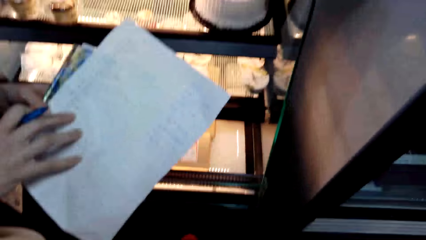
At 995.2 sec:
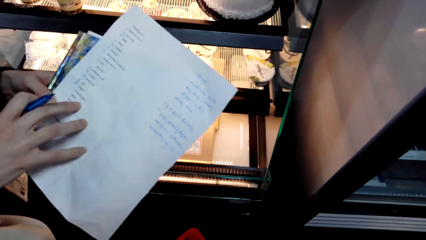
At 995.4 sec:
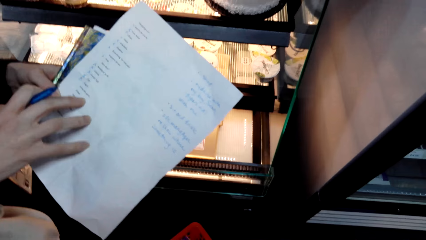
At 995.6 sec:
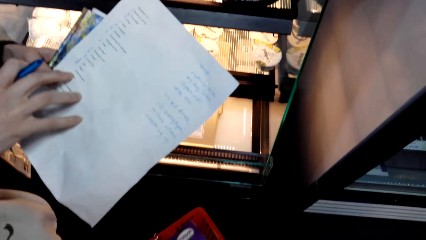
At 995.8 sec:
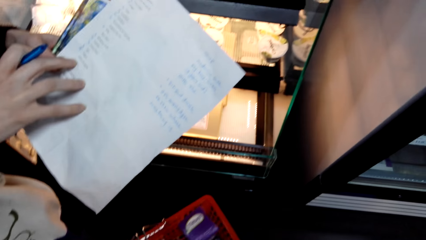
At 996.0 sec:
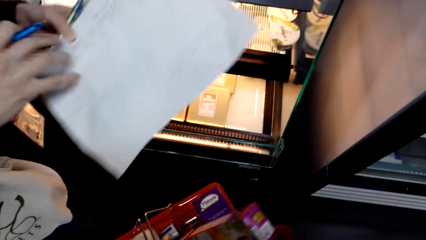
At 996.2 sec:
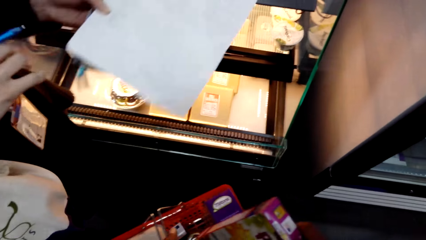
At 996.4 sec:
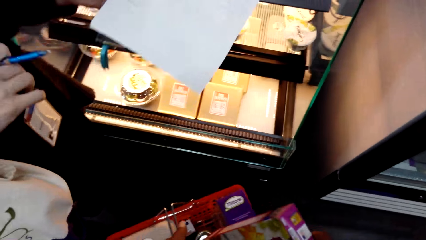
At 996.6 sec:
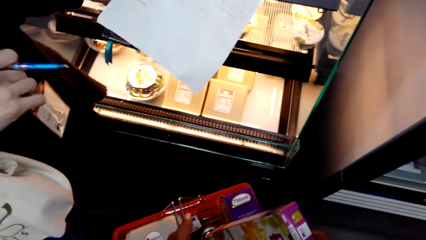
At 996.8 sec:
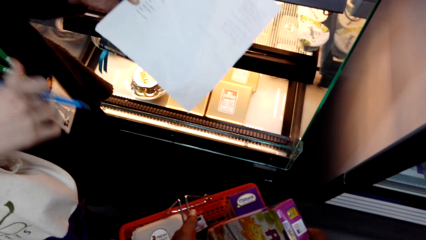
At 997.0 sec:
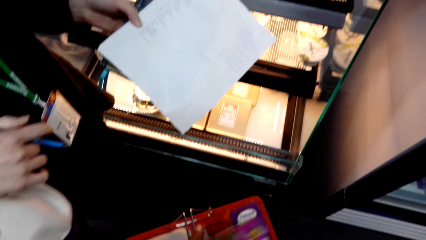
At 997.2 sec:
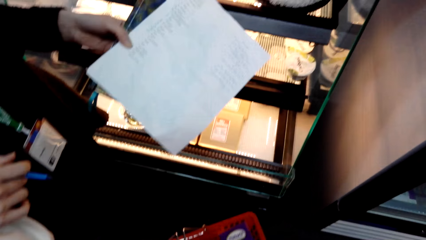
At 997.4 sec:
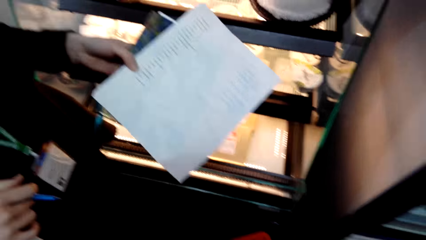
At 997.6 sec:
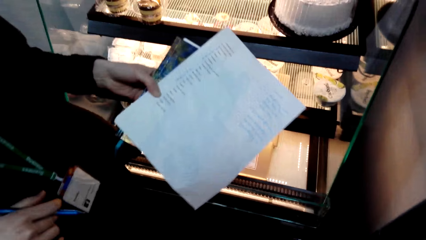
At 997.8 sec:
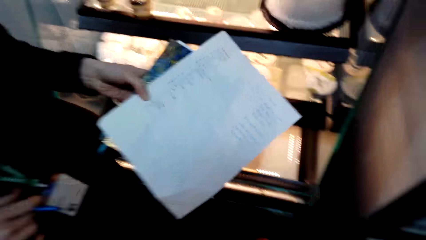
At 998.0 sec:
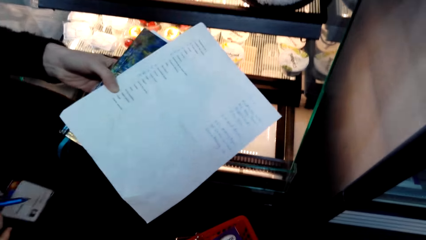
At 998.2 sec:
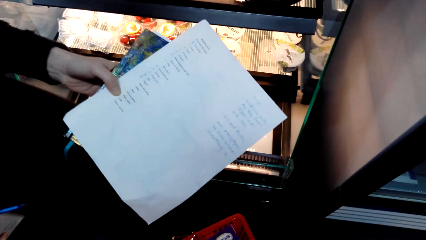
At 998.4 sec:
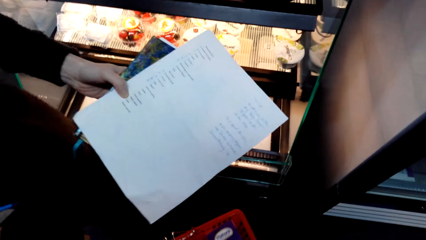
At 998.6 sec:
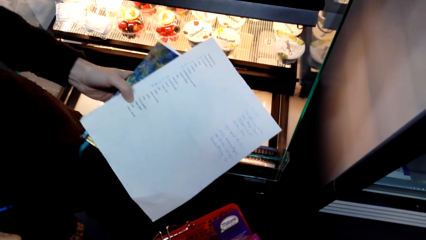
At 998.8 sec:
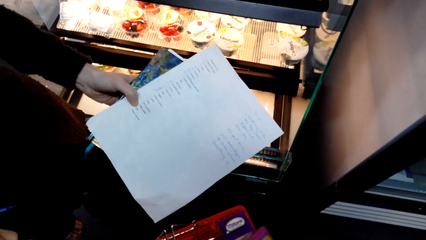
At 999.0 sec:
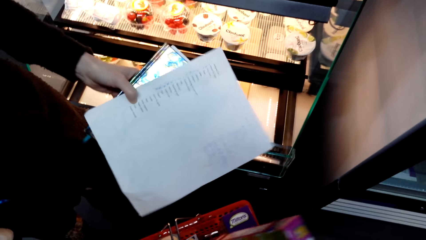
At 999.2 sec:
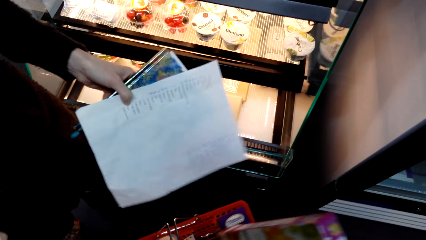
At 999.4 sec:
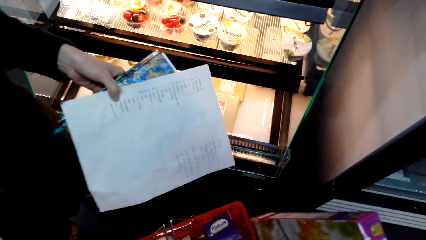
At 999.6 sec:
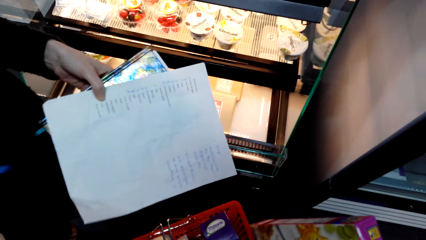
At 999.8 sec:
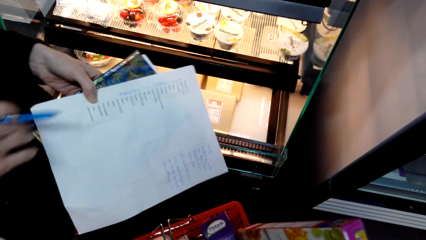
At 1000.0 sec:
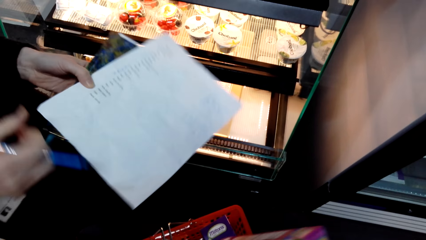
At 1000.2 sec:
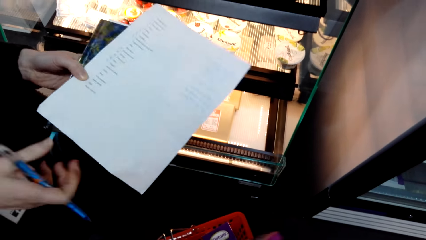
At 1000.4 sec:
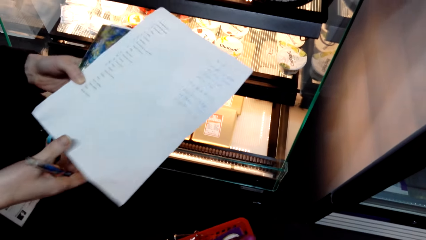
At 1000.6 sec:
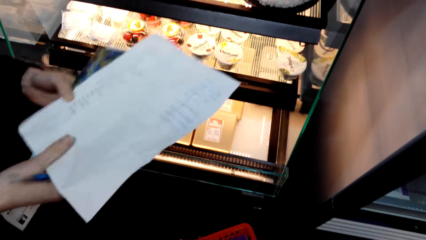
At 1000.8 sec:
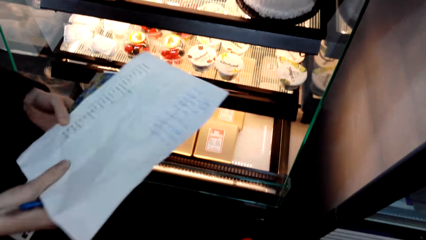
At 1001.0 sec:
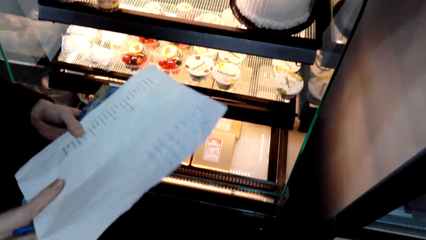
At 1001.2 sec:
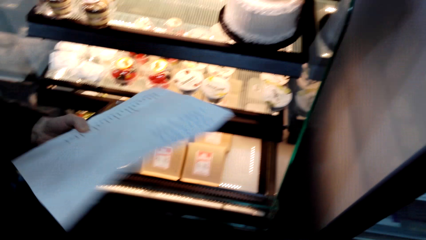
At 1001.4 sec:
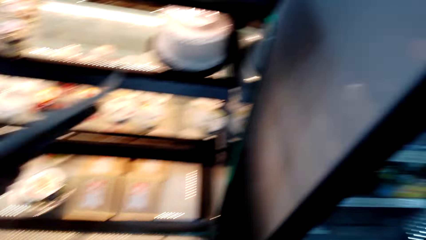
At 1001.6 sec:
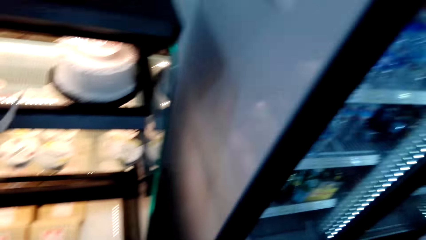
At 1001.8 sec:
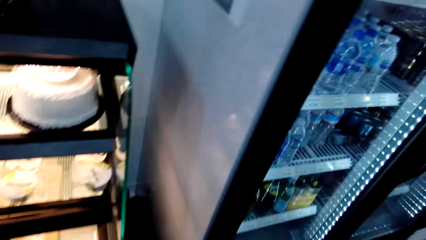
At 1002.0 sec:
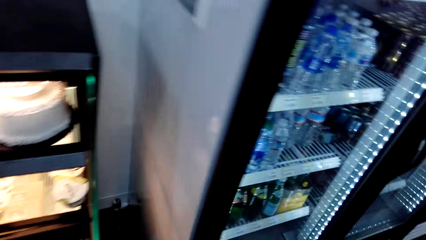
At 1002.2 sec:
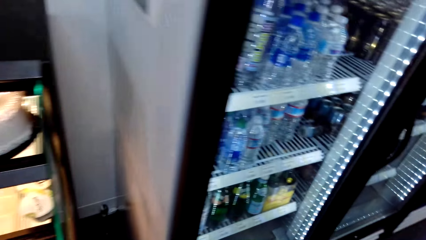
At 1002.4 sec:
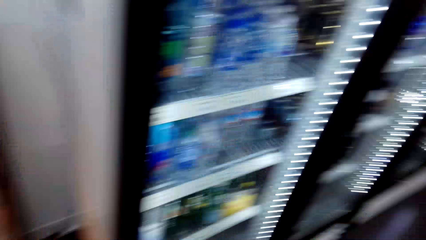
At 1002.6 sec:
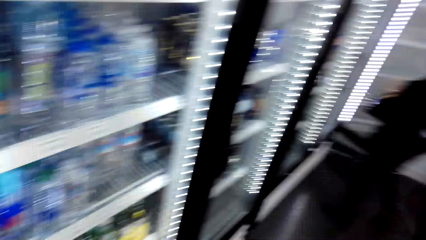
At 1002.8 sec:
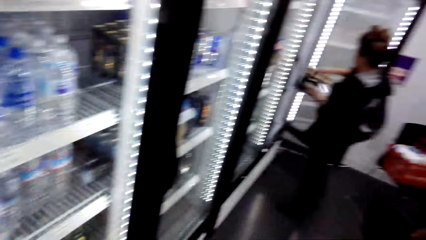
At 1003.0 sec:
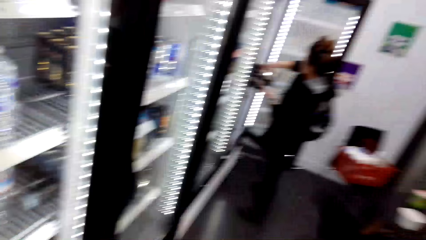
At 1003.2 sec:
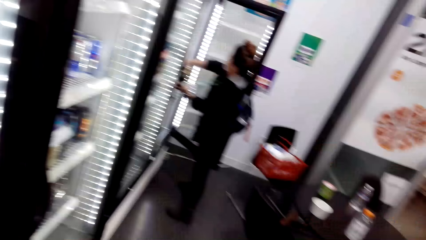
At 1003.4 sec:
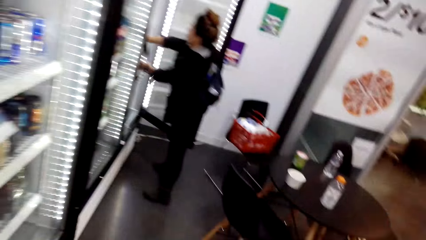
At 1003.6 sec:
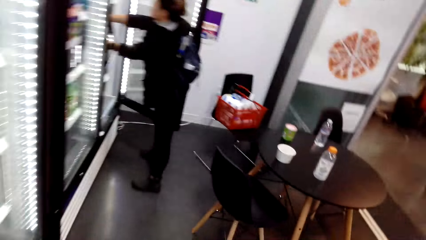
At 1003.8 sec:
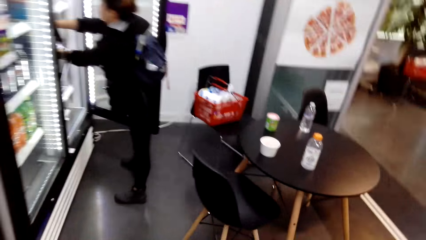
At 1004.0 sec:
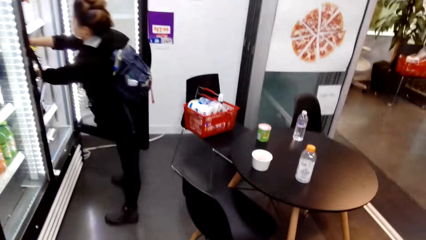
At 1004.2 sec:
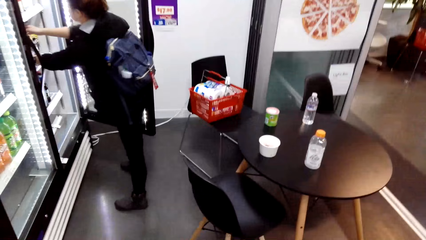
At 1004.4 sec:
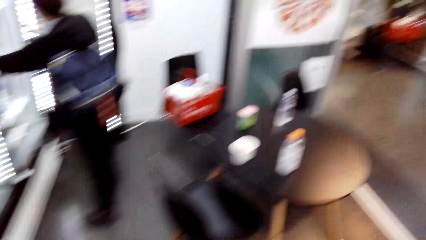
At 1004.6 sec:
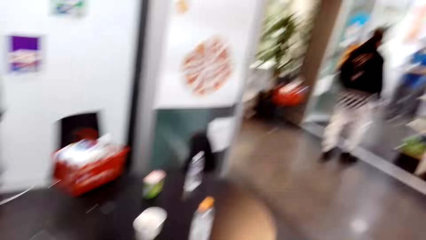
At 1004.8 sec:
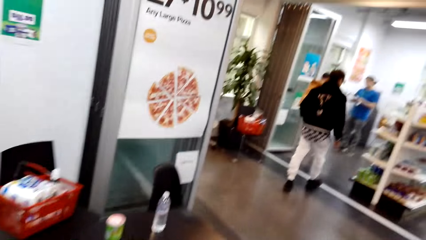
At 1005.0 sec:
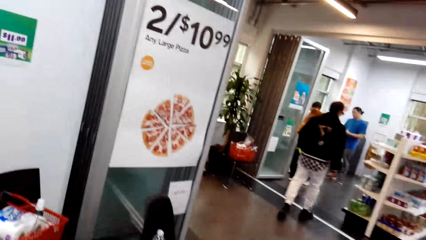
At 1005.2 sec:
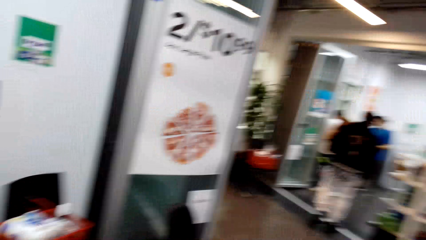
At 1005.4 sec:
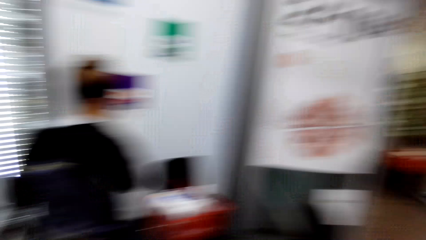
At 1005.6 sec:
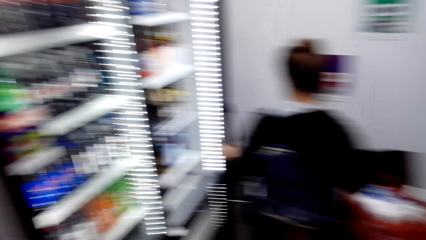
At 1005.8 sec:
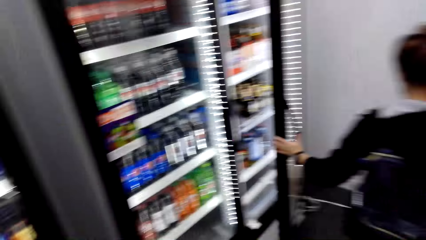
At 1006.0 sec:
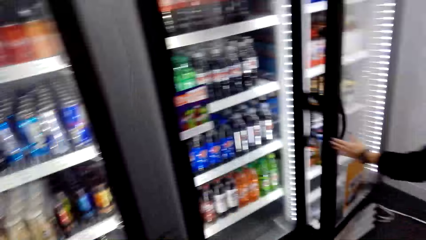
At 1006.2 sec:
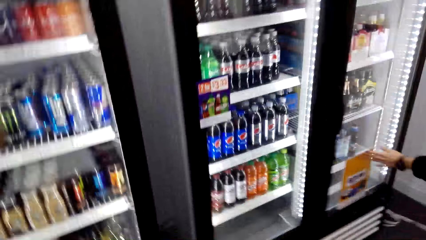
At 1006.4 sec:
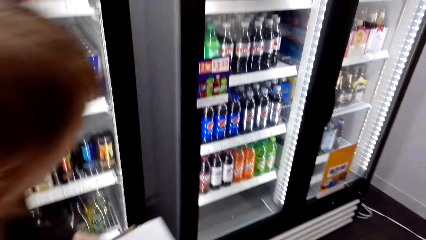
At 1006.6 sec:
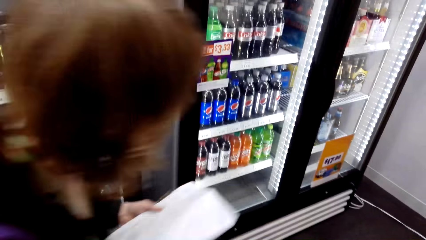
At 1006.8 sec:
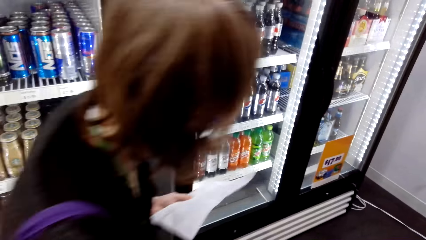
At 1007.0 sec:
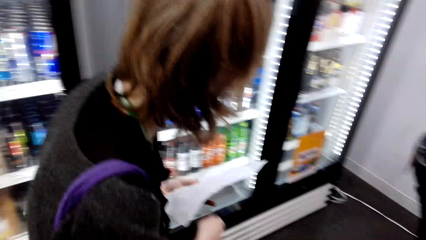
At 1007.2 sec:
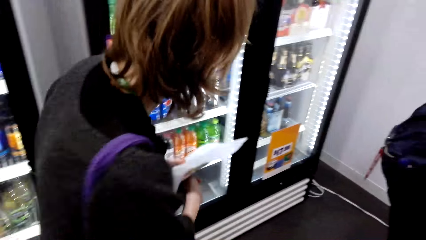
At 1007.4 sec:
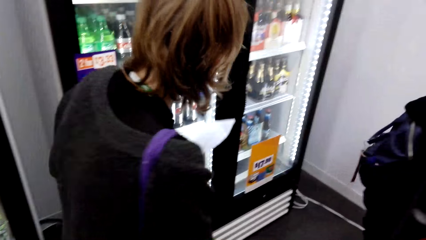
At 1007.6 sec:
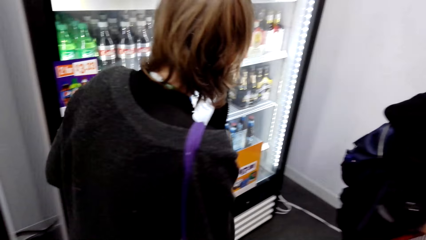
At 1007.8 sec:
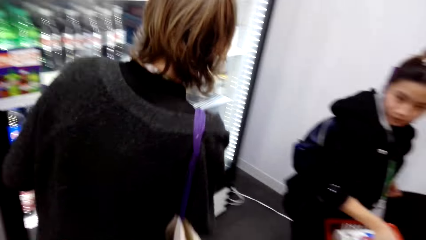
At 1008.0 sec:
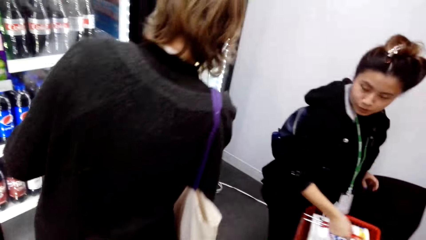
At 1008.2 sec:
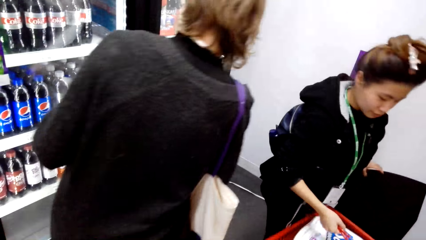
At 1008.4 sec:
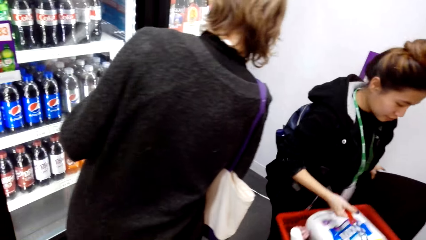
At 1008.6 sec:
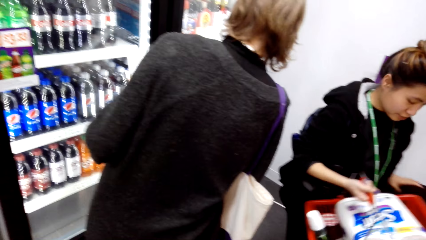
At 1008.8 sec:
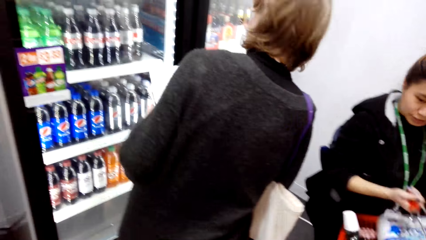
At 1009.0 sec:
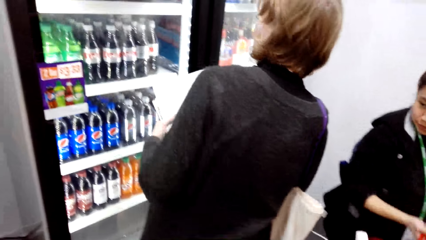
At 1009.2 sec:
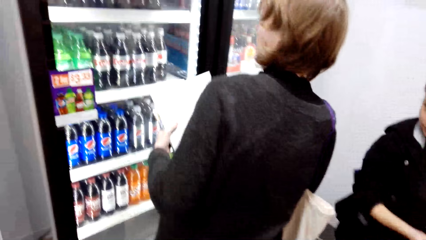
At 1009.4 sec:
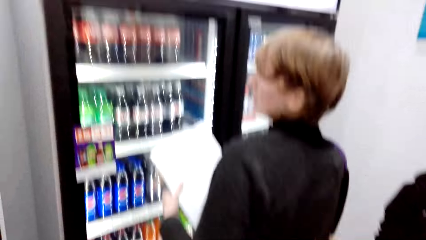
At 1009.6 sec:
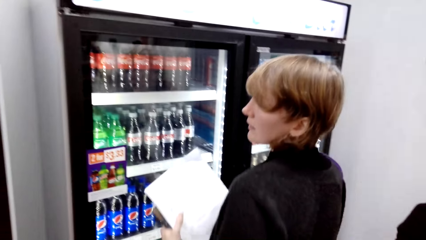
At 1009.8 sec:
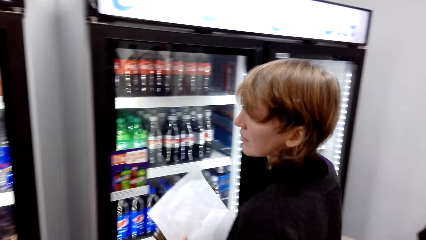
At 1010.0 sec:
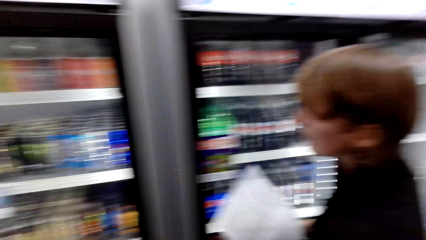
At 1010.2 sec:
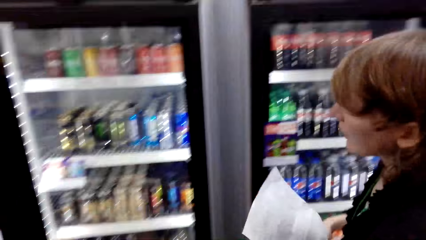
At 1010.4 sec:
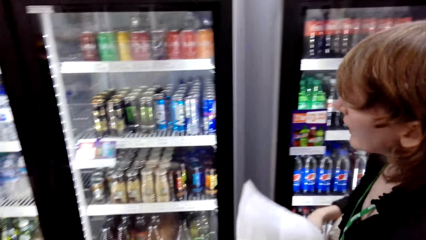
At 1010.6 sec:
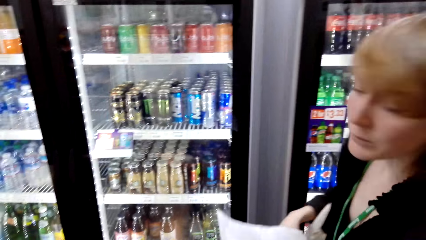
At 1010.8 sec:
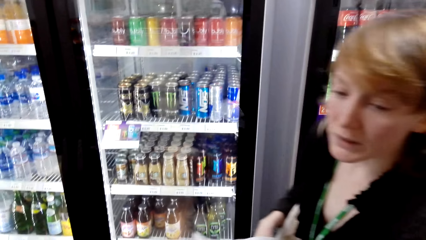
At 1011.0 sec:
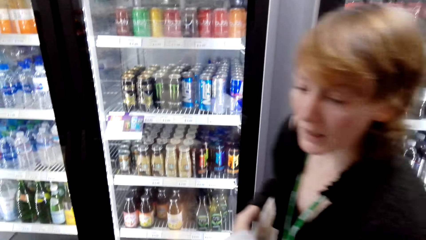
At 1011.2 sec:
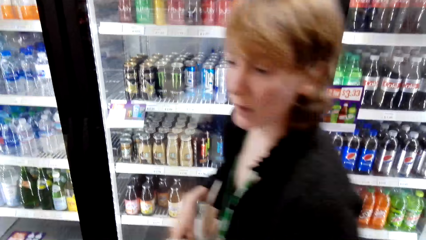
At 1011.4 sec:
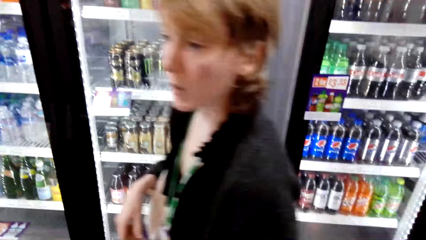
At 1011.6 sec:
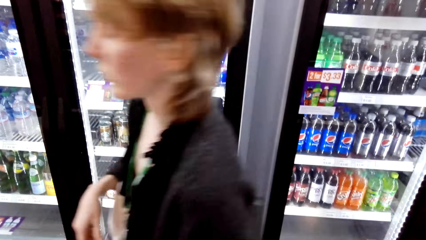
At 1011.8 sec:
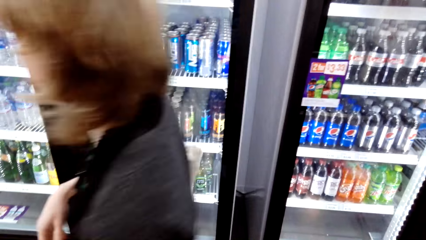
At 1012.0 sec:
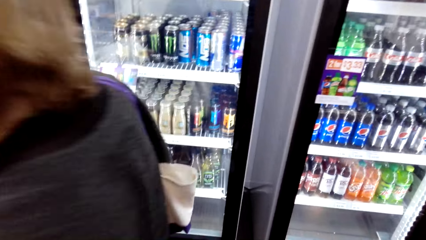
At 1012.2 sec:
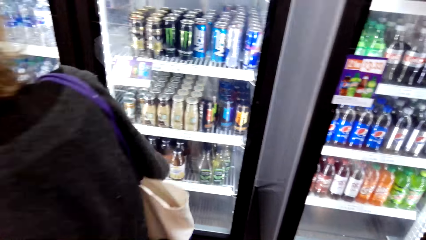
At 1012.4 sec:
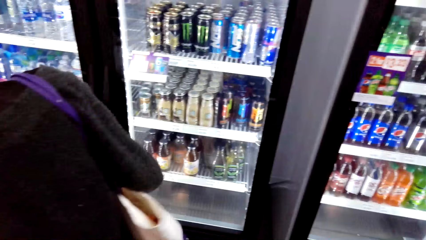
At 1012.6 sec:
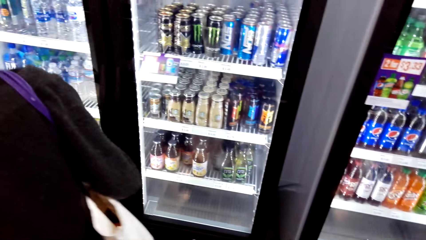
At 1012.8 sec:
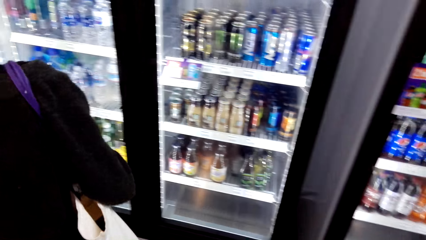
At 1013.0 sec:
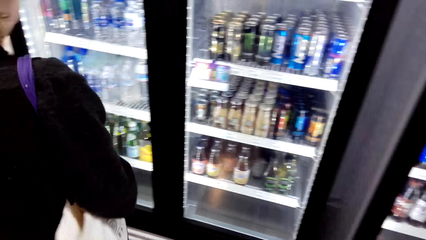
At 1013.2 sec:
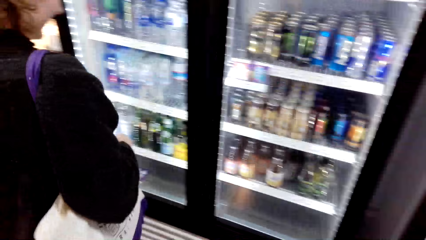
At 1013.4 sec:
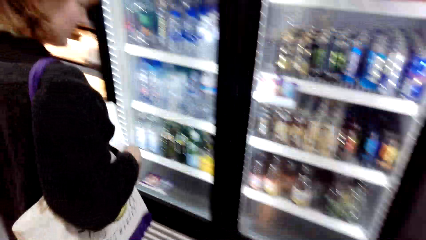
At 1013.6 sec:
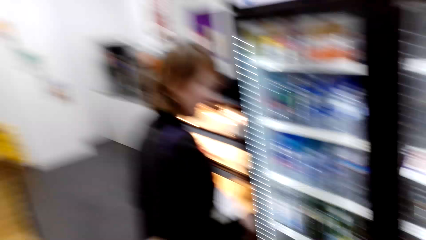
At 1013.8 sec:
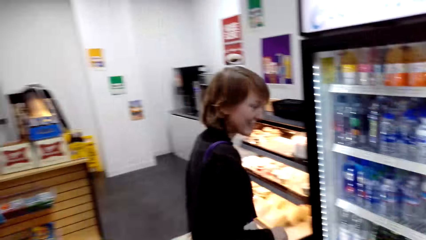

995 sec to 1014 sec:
The camera wearer holds the shopping basket. A lady holds paper. The camera wearer talks. They look around, walk around and talk with the lady. They cough. The lady walks around and holds paper. The camera wearer looks around. They look around again. The lady walks around and talks with the camera wearer.
